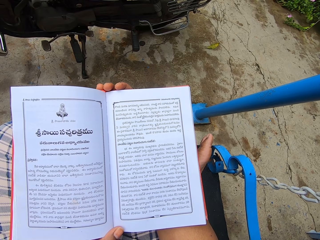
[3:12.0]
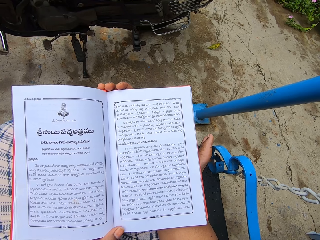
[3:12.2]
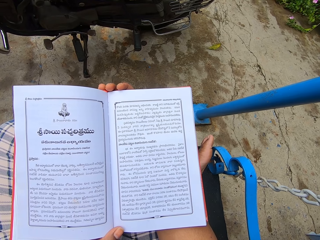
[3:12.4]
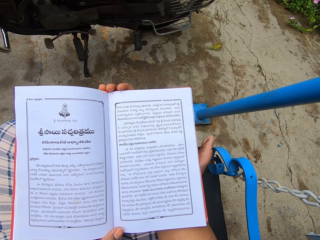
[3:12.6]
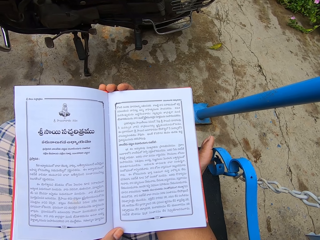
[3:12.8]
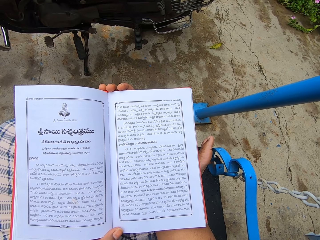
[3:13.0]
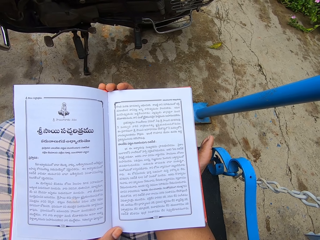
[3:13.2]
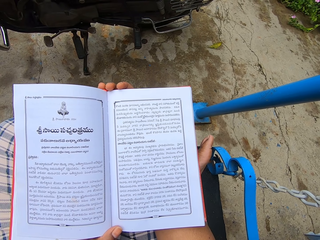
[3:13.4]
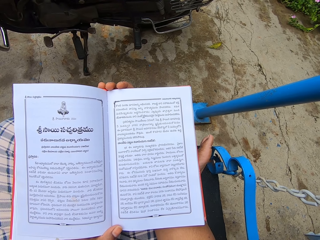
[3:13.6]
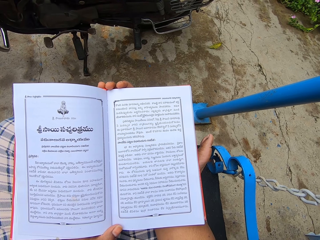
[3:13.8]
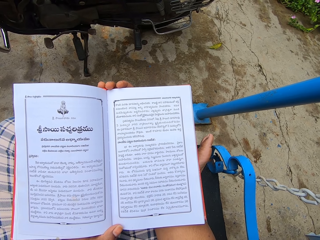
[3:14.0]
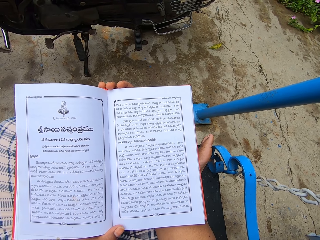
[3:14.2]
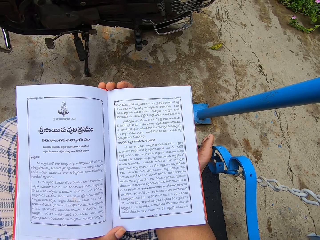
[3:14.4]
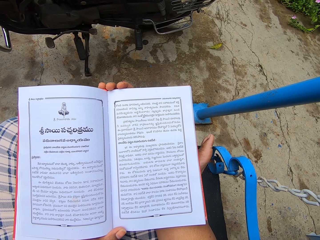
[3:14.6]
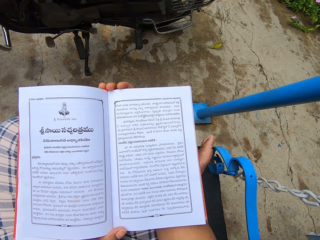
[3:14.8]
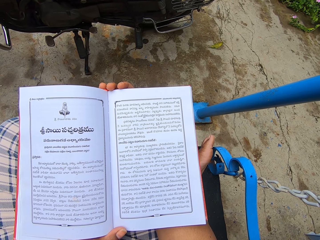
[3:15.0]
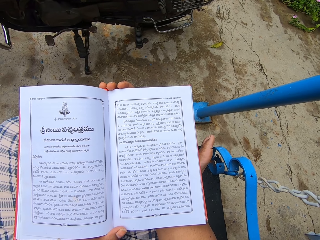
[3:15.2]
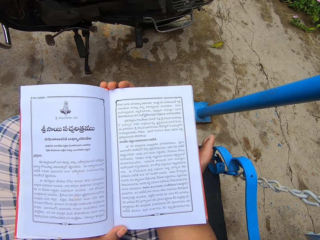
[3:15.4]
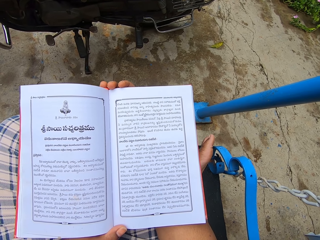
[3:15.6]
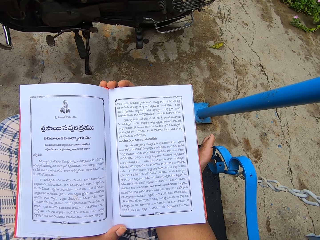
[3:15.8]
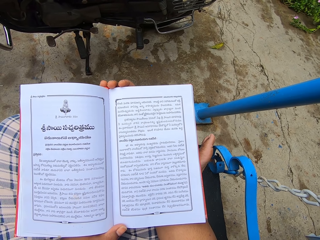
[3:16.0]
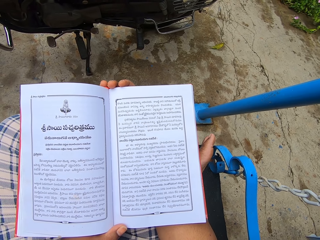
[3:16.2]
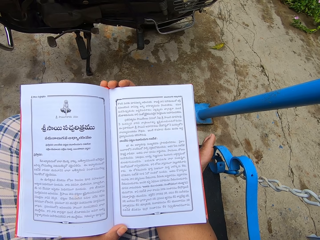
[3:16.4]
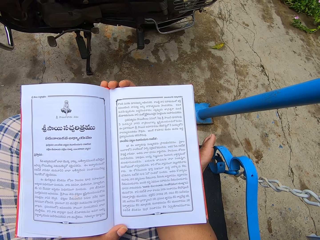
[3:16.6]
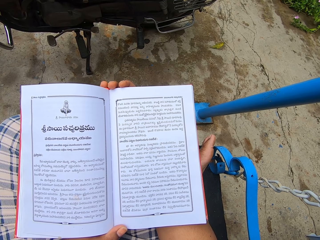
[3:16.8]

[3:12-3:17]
The camera wearer reads the book.

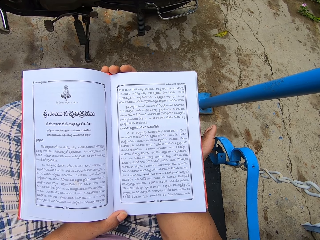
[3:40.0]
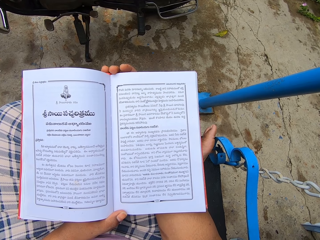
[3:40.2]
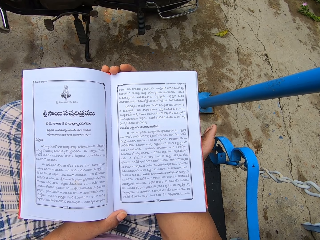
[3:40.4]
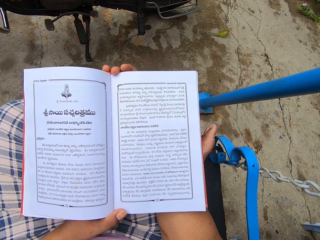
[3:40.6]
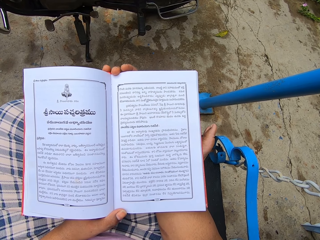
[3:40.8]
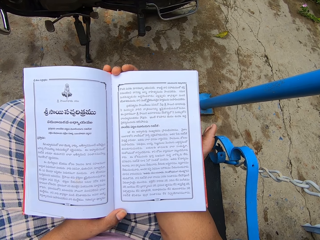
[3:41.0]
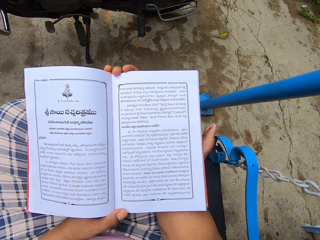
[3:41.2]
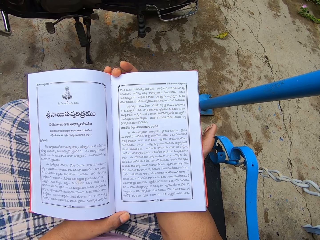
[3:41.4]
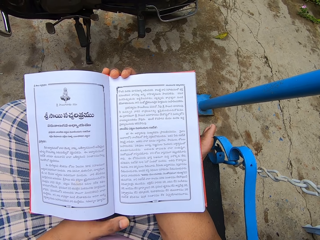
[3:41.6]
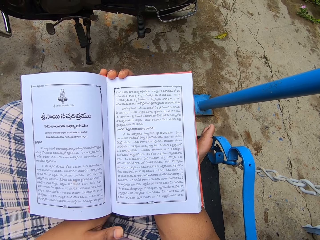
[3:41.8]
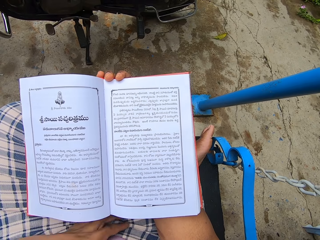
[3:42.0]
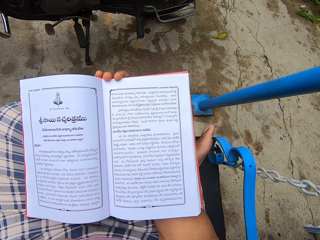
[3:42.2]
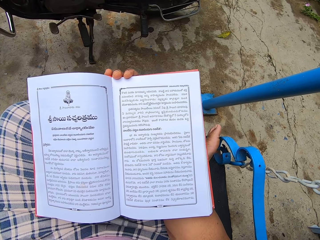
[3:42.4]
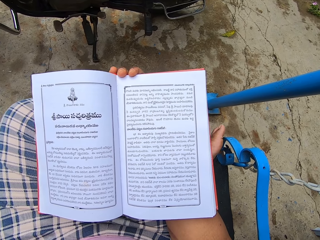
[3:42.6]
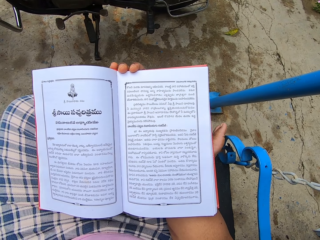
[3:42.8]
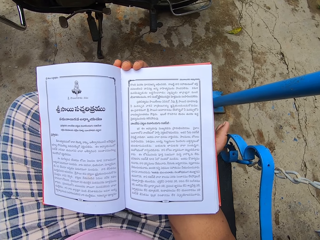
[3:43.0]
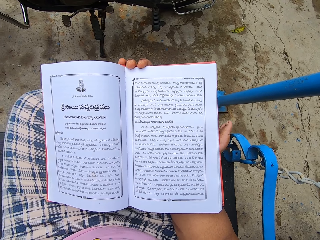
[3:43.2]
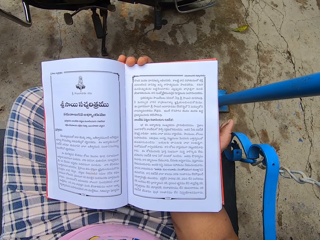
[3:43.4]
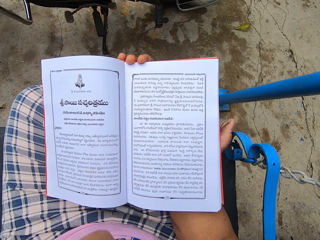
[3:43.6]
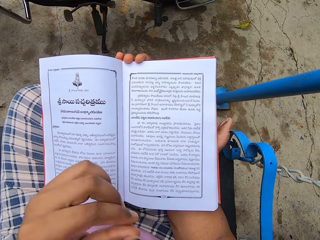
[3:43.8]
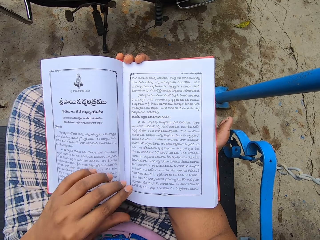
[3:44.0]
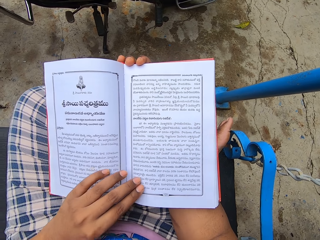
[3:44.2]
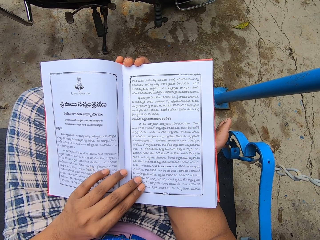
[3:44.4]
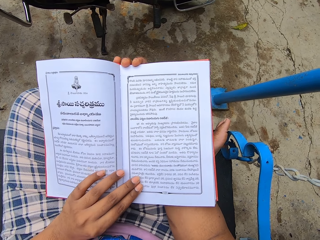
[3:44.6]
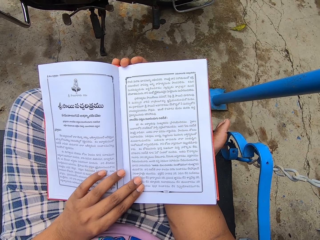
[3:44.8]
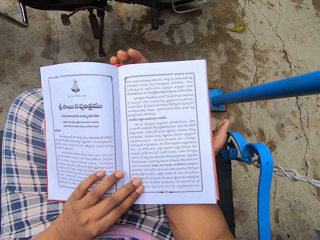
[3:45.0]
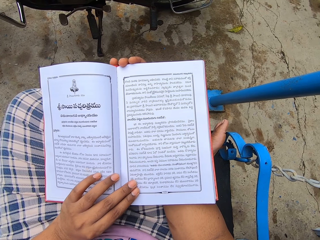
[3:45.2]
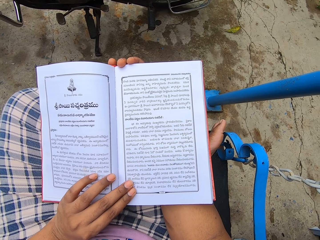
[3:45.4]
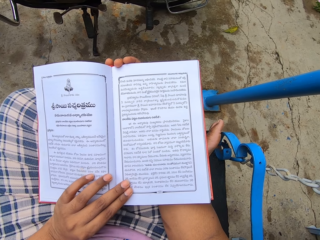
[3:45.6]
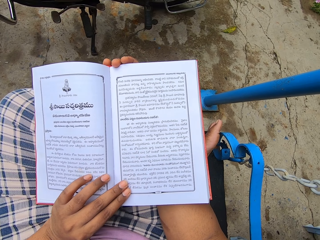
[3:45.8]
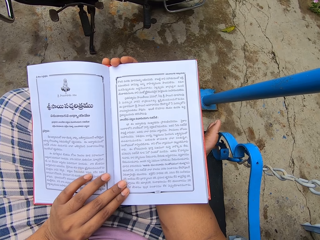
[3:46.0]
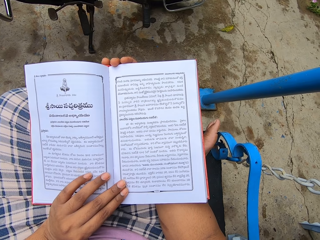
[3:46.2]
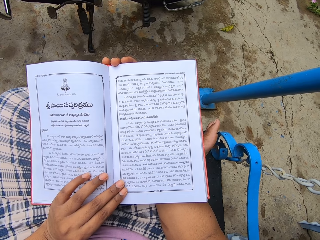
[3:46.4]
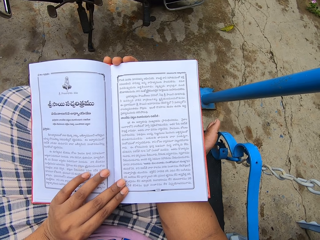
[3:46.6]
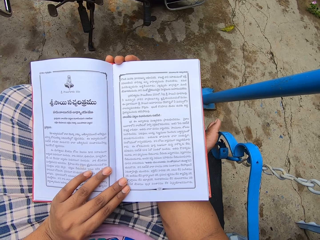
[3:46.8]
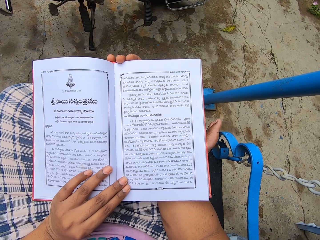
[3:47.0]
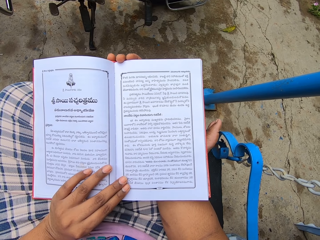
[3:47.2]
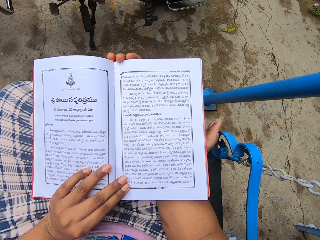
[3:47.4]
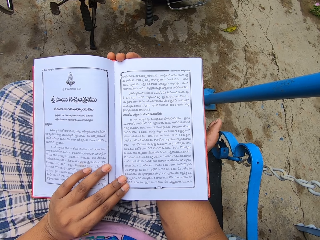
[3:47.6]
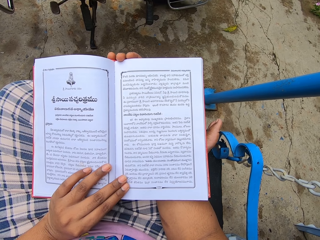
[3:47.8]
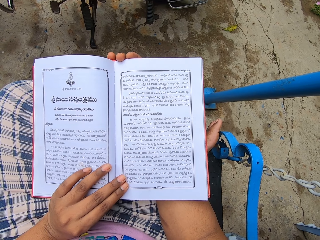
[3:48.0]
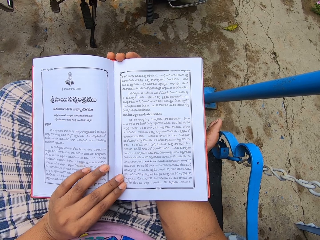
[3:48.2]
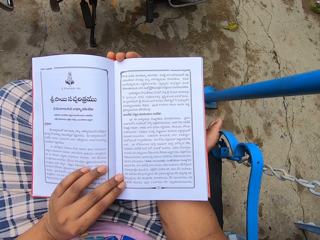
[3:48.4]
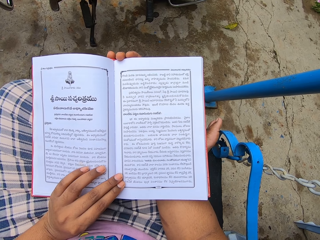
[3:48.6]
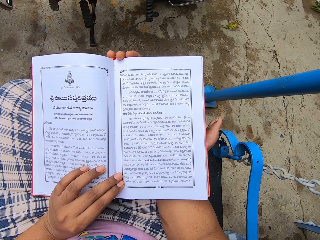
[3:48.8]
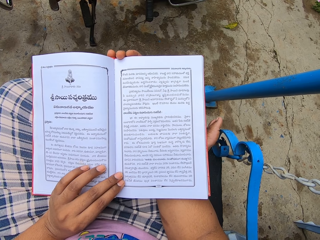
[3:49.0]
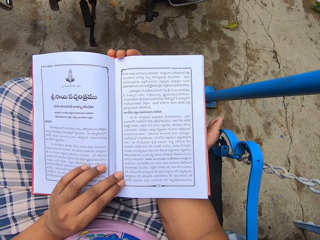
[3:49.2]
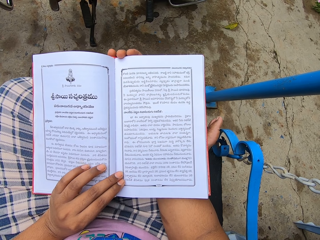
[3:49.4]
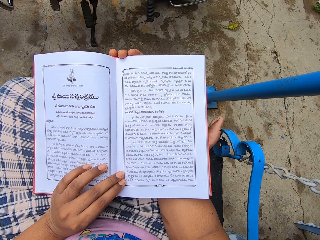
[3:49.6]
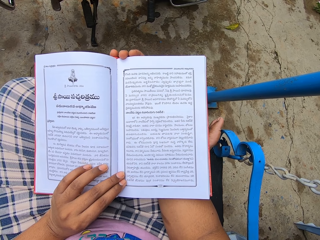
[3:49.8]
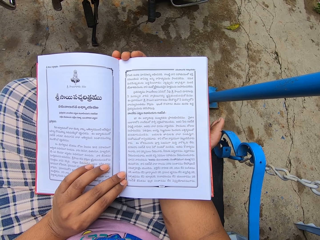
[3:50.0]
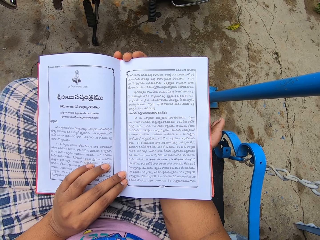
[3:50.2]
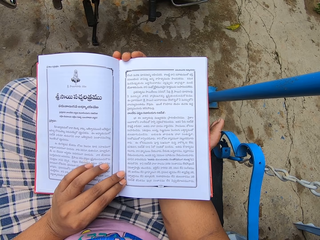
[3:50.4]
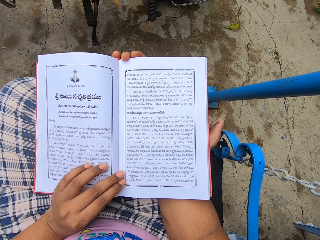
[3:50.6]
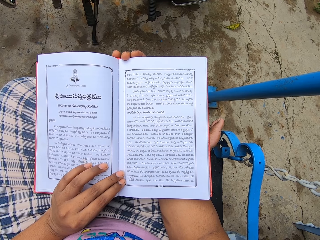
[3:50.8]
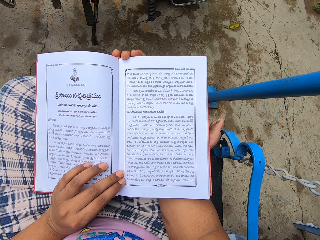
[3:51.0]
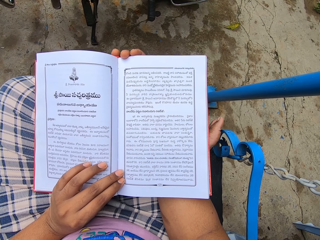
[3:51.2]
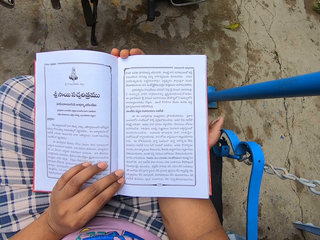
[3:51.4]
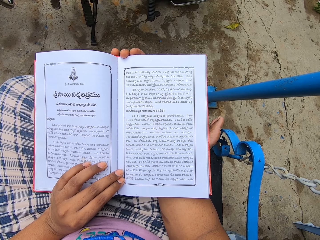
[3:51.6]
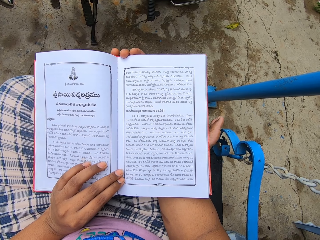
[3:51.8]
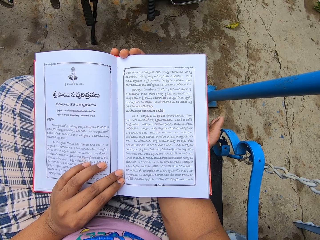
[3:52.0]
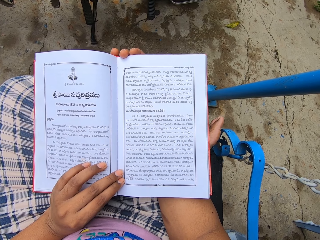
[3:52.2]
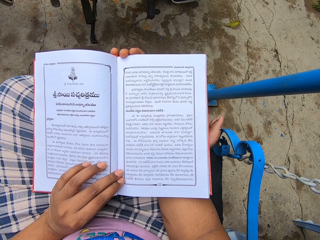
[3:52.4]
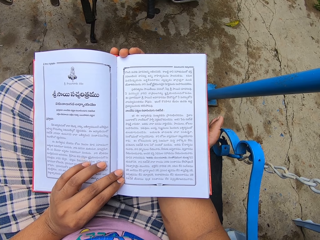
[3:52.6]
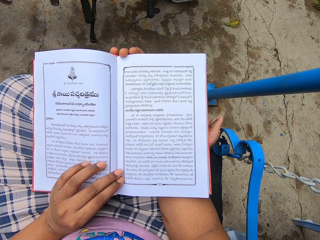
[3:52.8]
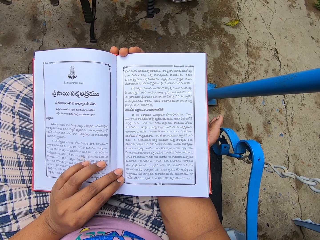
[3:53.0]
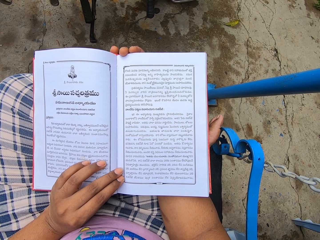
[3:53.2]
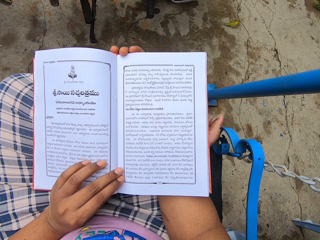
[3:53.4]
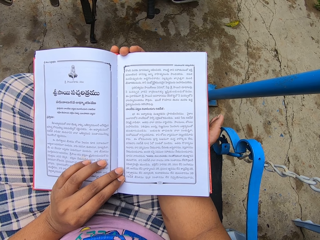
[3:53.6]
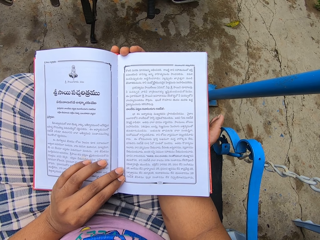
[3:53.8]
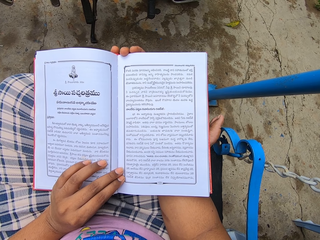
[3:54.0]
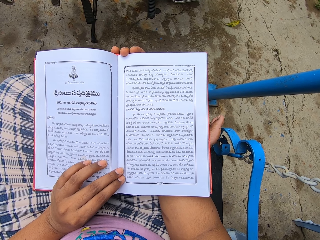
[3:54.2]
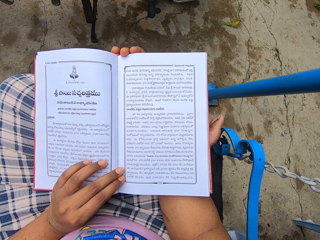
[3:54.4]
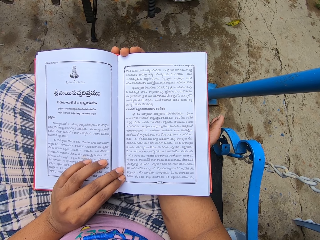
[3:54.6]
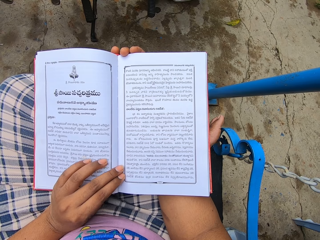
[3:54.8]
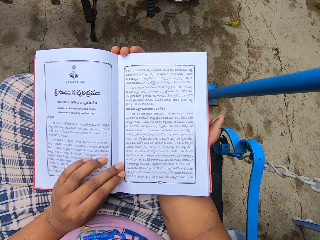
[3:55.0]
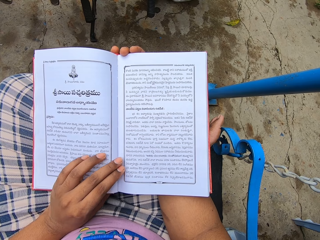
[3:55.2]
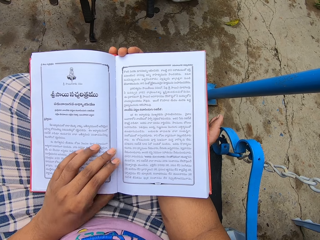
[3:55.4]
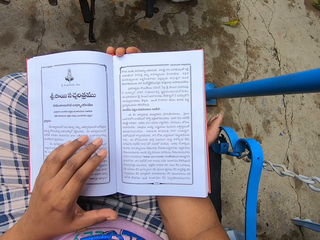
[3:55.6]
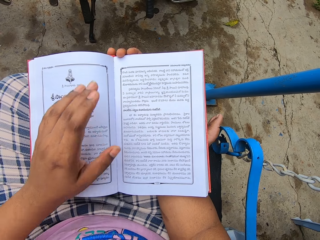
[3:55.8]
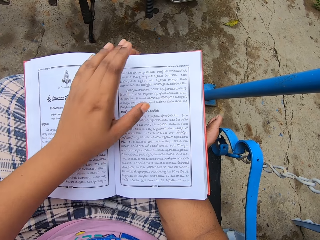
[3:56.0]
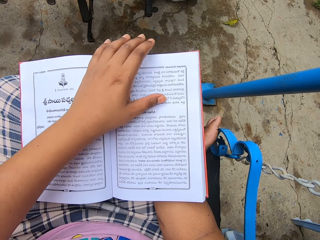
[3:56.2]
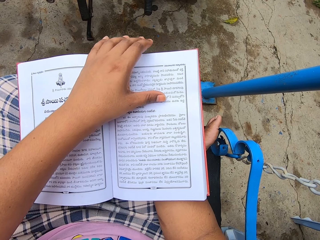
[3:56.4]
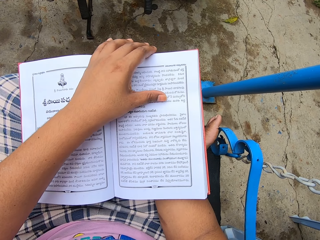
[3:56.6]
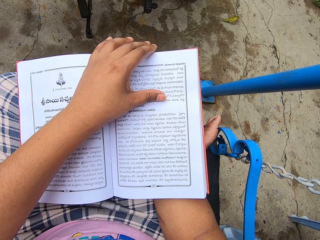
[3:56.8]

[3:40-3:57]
The camera wearer removes the left hand from the book. They hold the book with the left hand. They position the right hand. They read the book. They move the left hand on the book.
